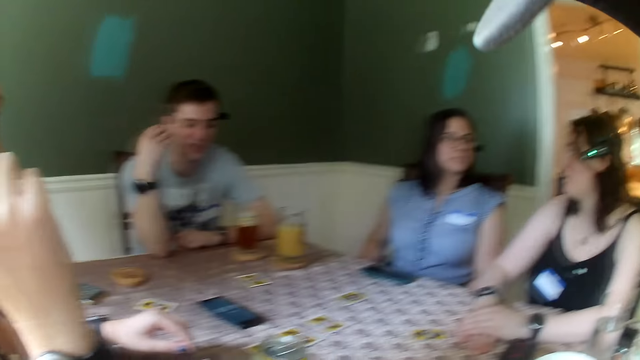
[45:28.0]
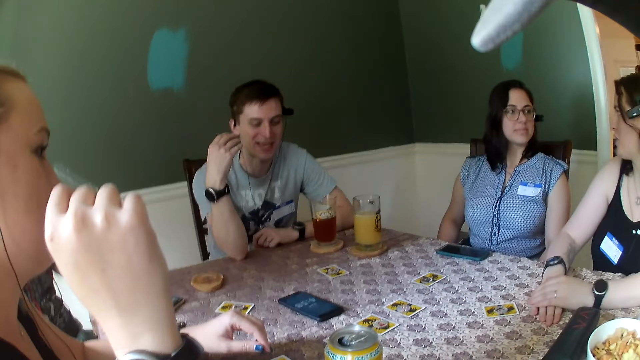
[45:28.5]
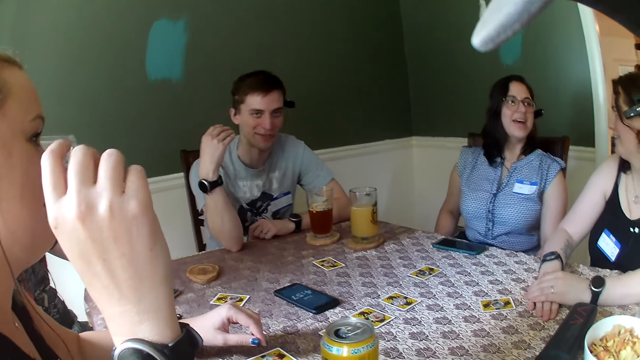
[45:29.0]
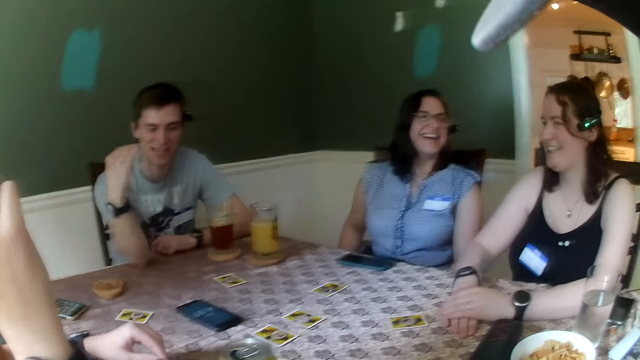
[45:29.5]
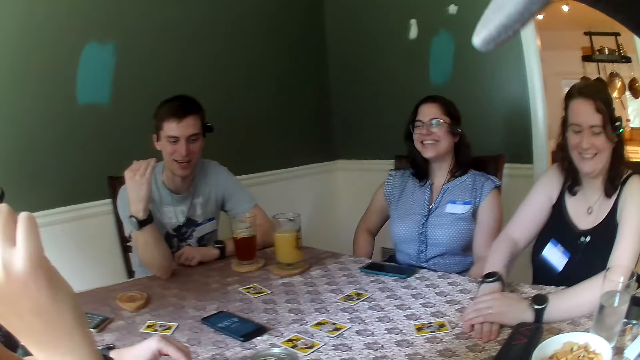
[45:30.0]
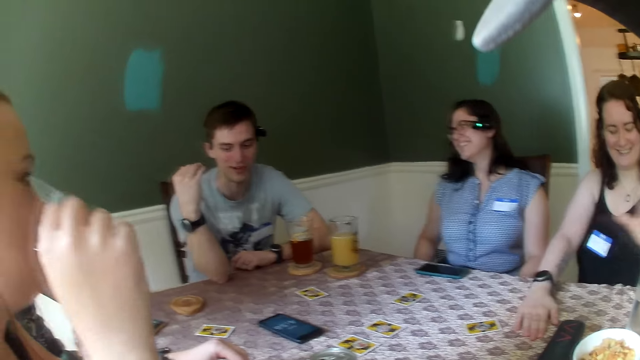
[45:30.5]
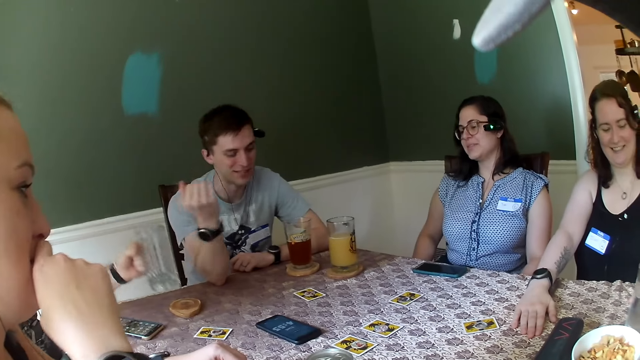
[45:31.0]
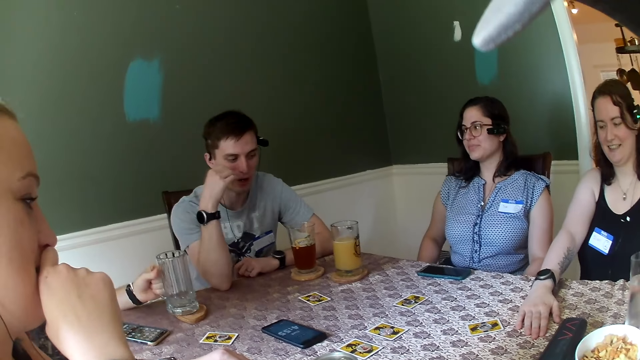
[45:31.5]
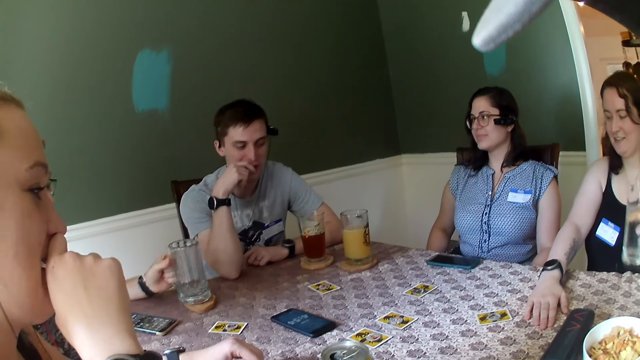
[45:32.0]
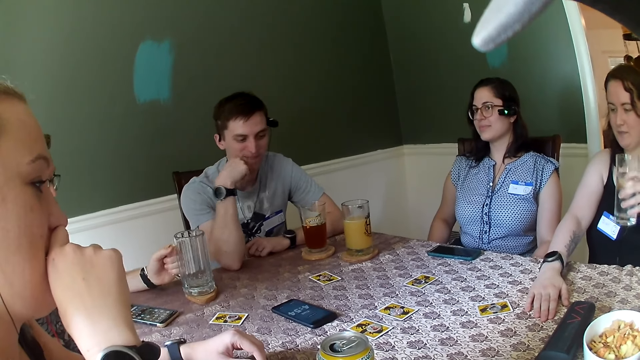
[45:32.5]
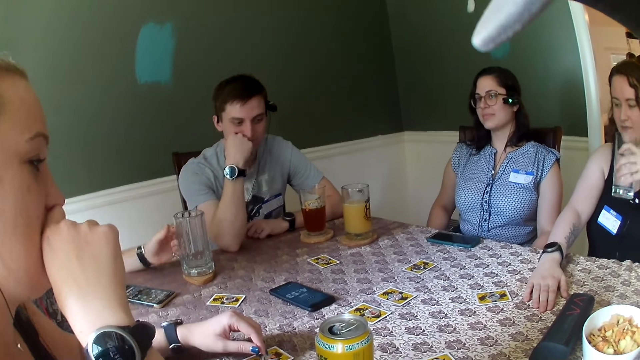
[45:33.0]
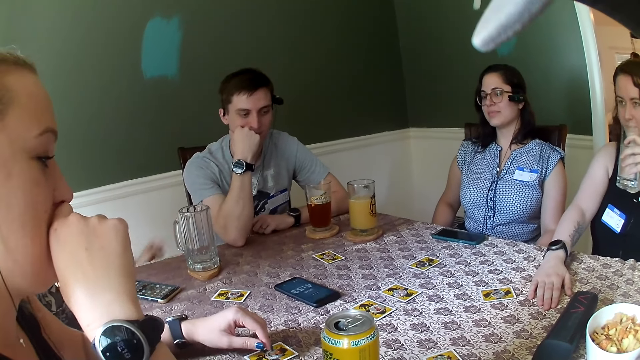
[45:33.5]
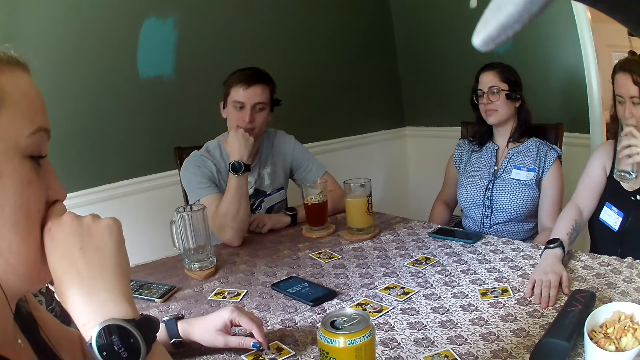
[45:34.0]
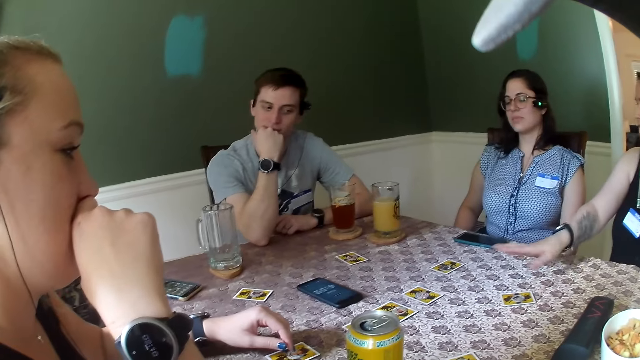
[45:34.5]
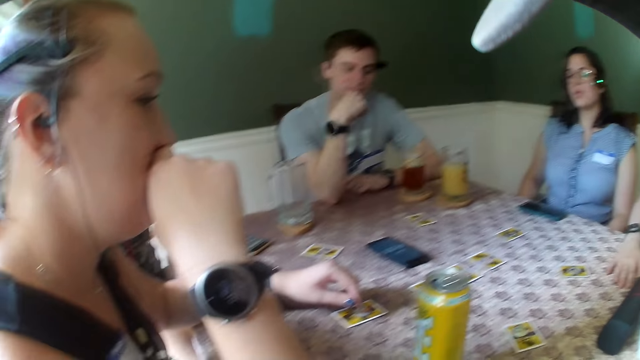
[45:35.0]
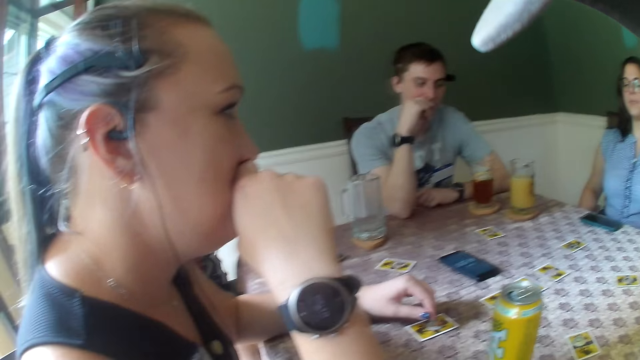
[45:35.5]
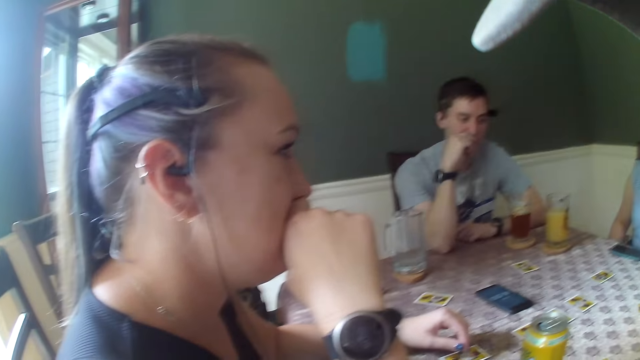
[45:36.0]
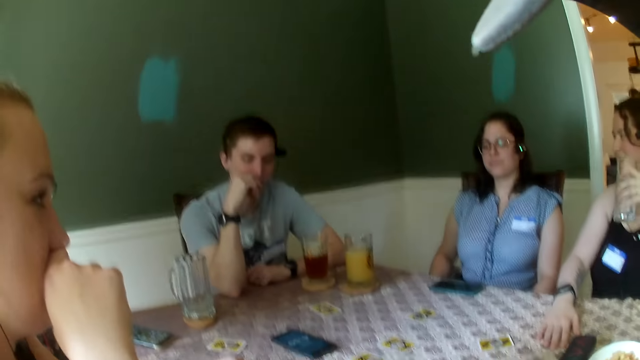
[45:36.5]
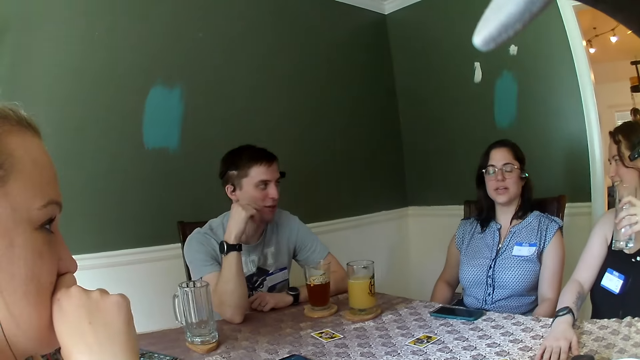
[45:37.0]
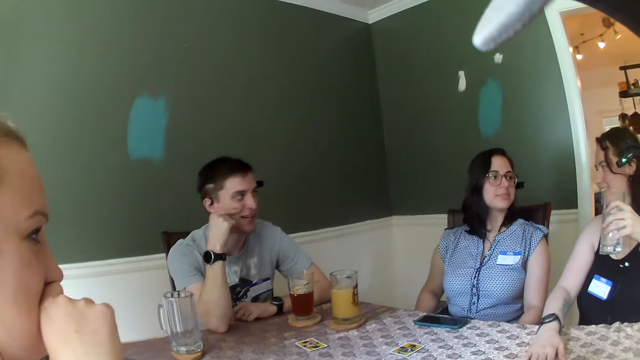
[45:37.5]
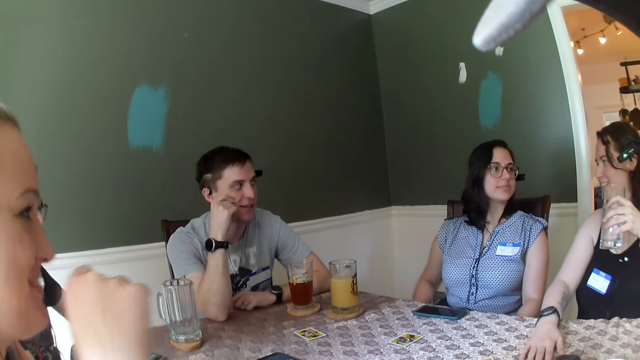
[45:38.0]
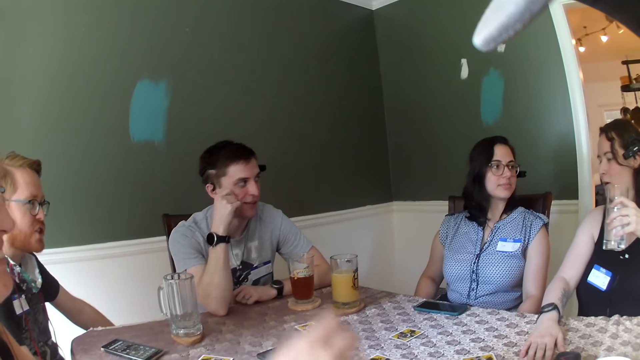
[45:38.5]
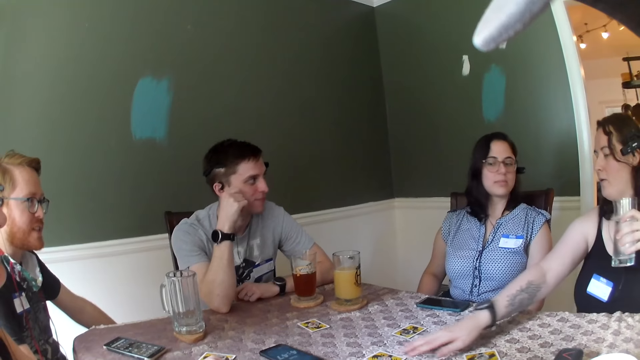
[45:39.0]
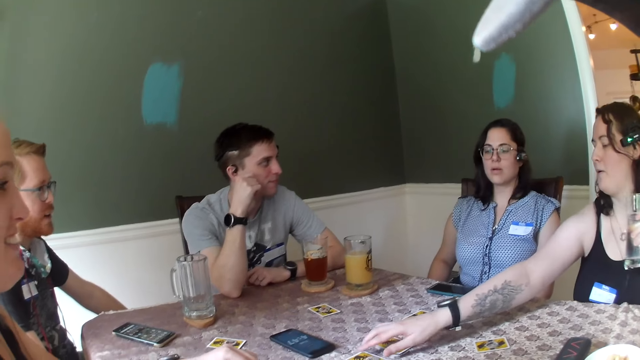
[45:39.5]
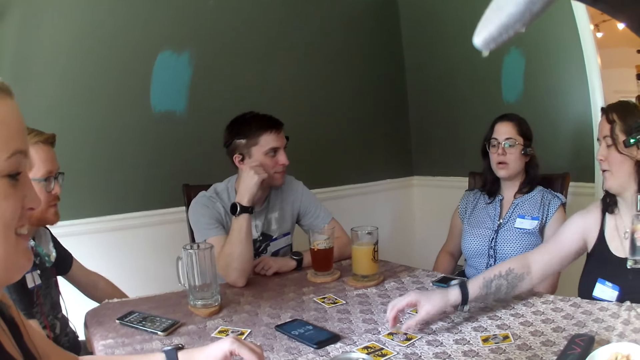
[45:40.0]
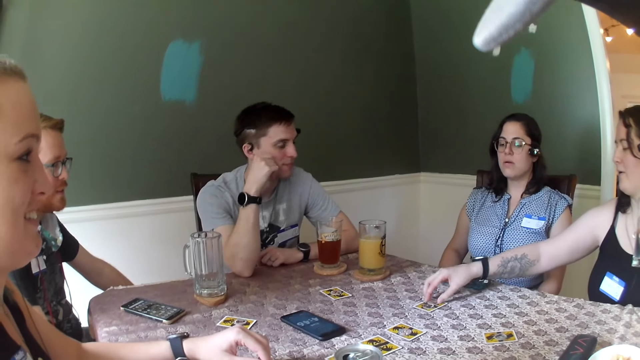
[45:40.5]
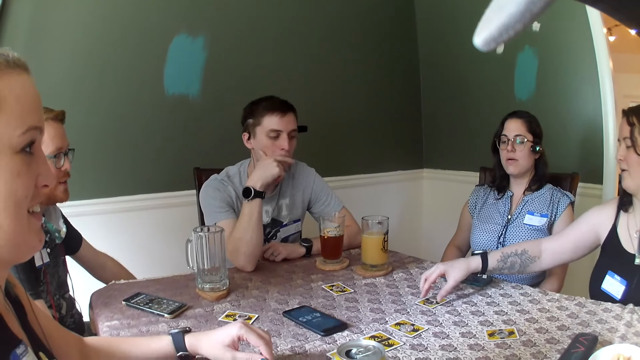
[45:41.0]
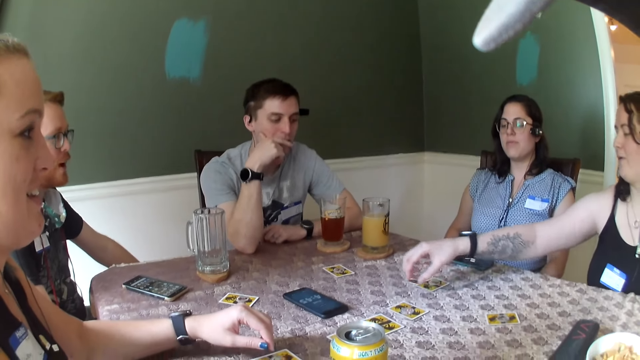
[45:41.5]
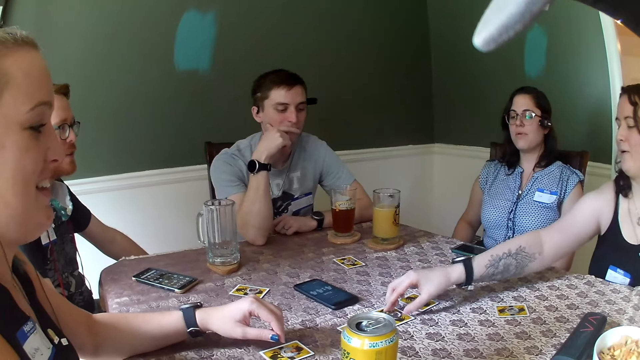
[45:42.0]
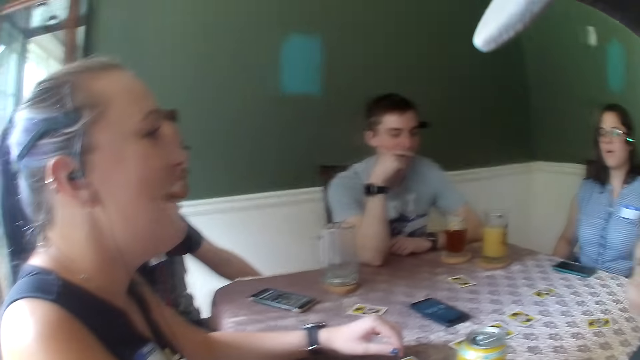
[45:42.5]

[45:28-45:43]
A man drinks from a glass of water with his right hand. Another man dialogues with a woman. The first man places the glass of water on the table with his right hand. Another woman picks up a glass on the table with her left hand. The camera wearer looks around. A third man converses with the group of people in the game room. The second man dialogues with the first woman. The other woman moves a token on the table with her right hand. She moves a token on the table with her right hand again.

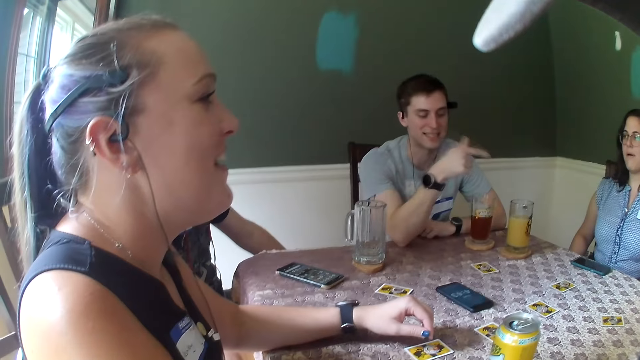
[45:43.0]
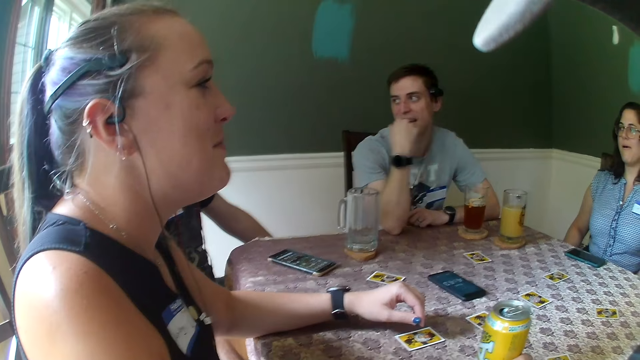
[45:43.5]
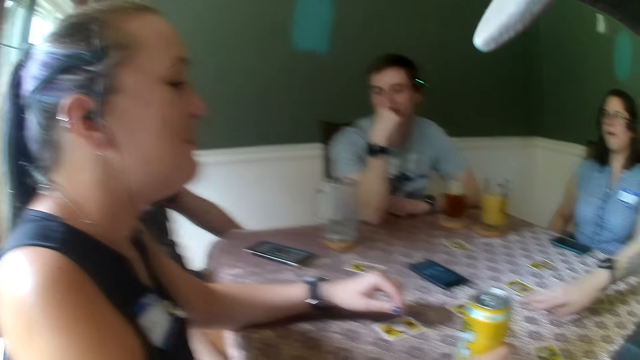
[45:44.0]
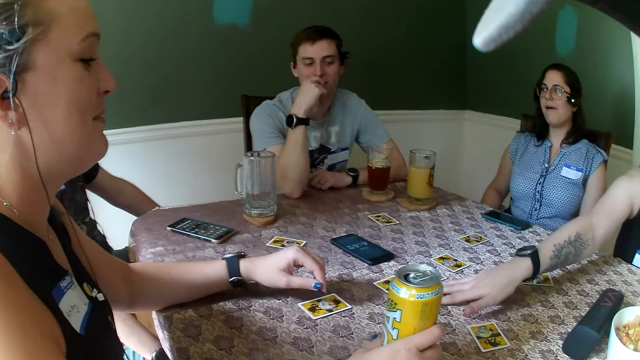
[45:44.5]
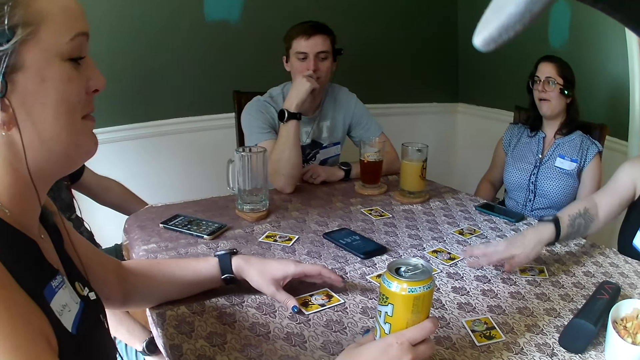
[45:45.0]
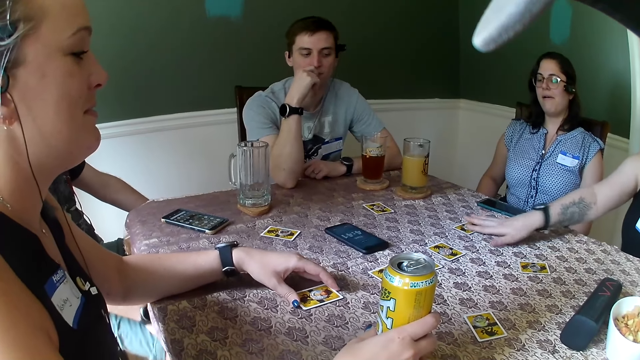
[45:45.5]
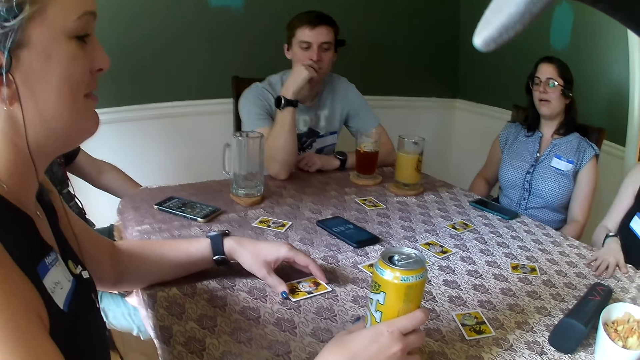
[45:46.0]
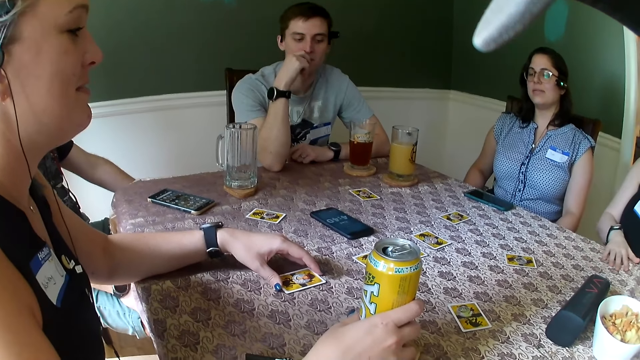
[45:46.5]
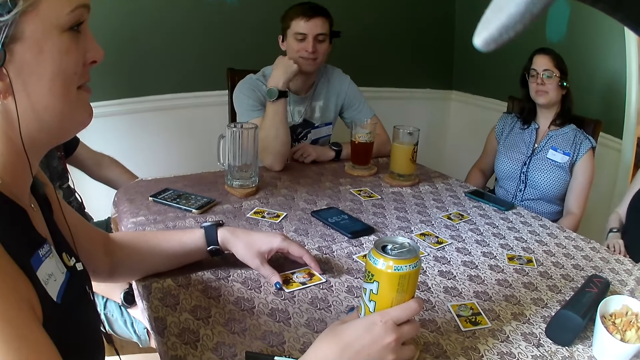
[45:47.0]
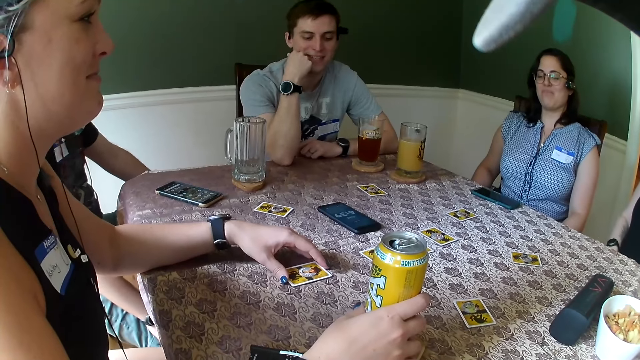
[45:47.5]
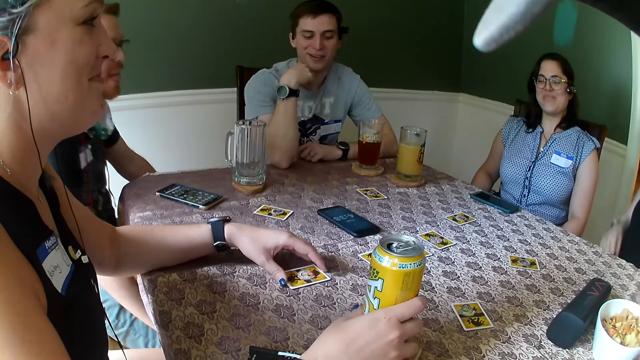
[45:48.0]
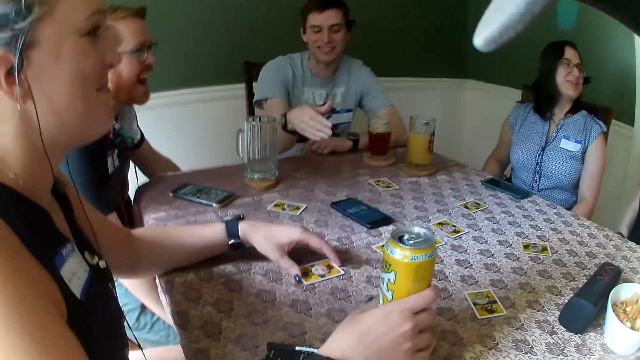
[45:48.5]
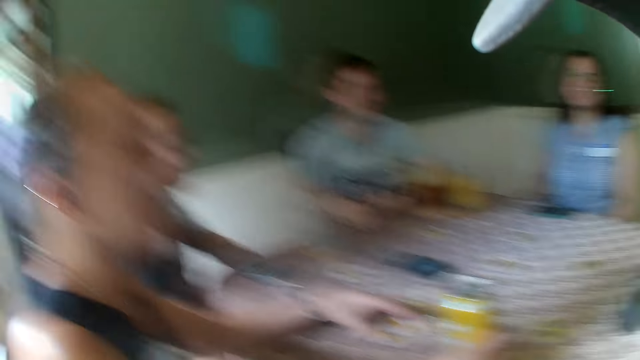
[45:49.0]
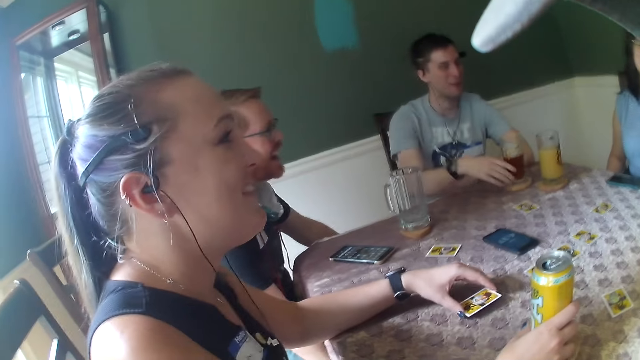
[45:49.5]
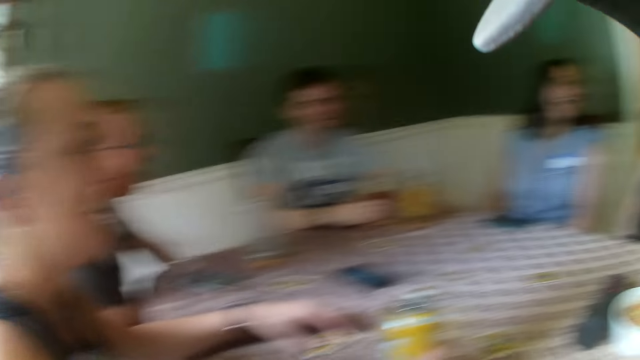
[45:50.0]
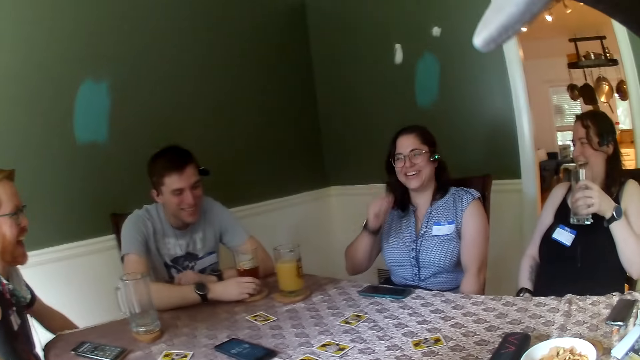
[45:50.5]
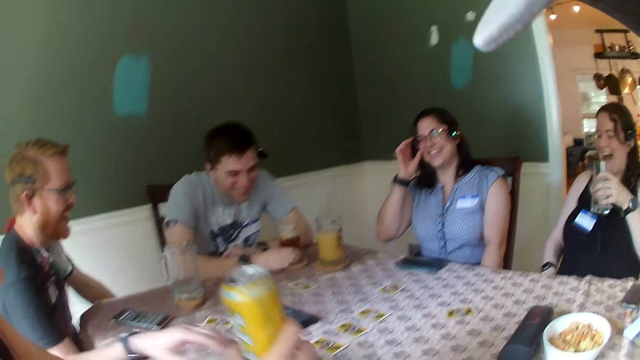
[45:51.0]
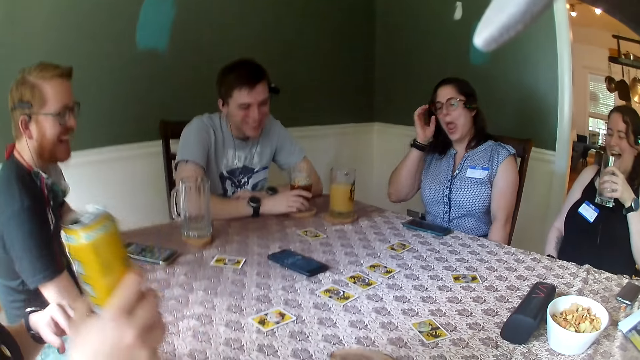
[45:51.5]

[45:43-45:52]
A man dialogues with another man. A woman touches the table with her right hand. Another woman touches a card on the table with her left hand. The camera wearer looks around. A third man touches a cup of beer on the table with his right hand. A third woman touches the glasses on her face with her right hand.
